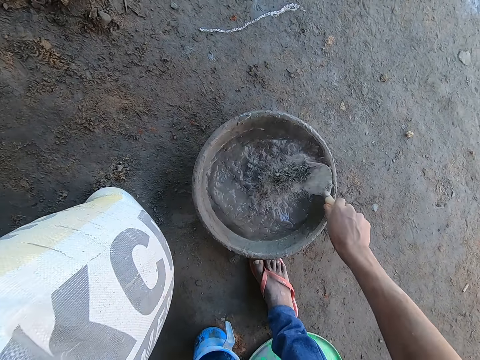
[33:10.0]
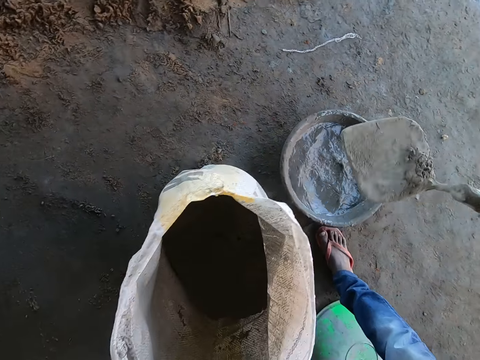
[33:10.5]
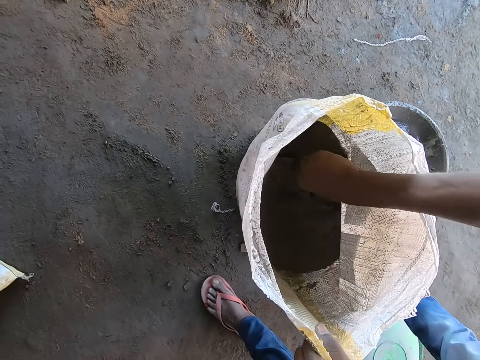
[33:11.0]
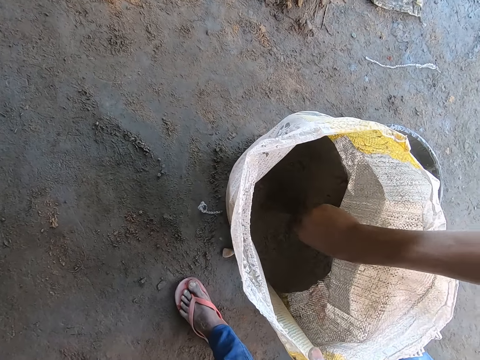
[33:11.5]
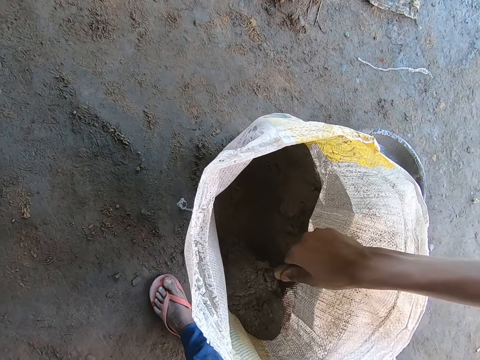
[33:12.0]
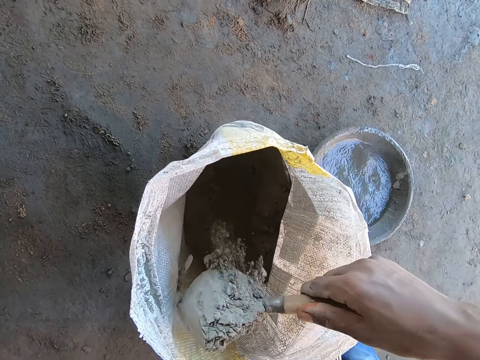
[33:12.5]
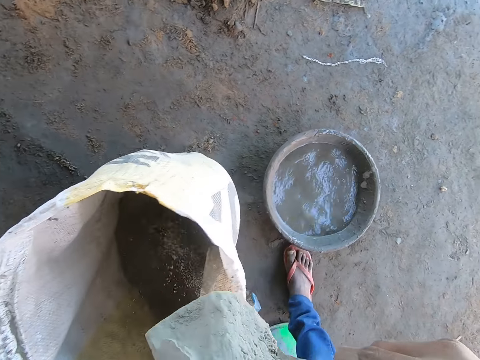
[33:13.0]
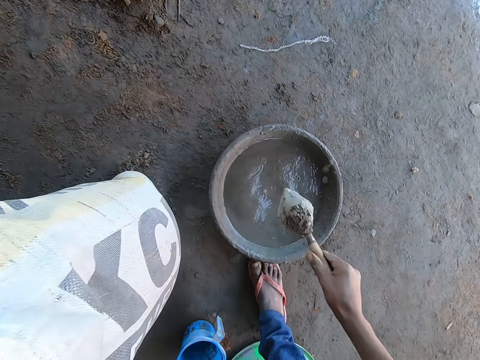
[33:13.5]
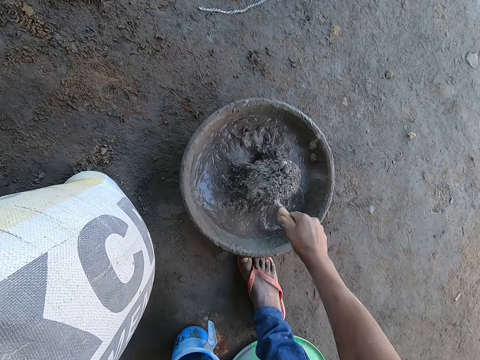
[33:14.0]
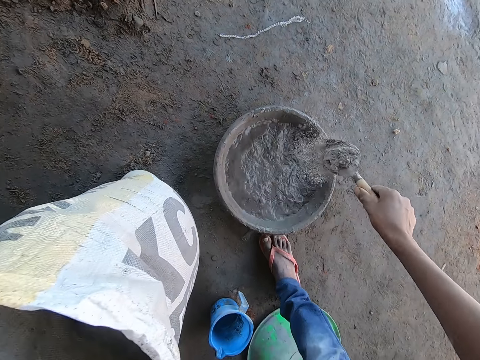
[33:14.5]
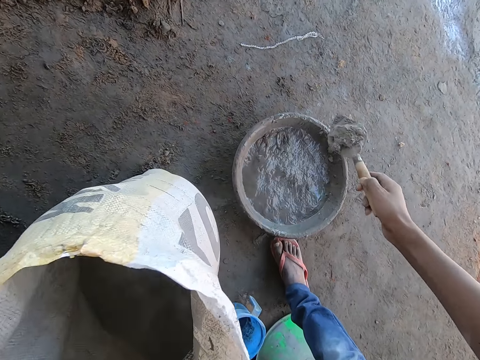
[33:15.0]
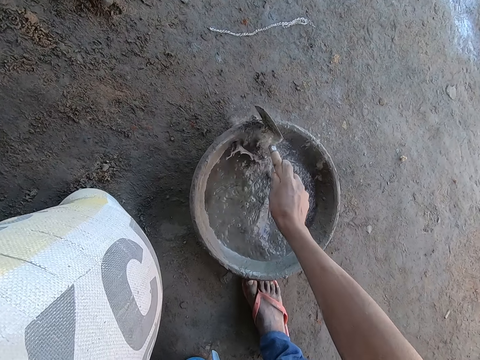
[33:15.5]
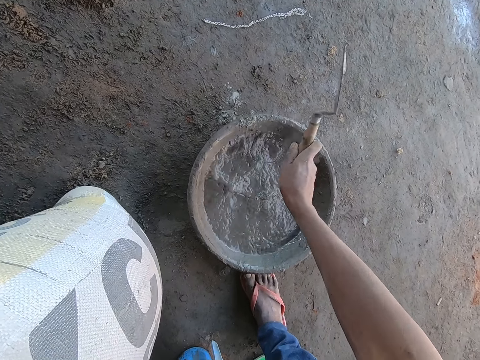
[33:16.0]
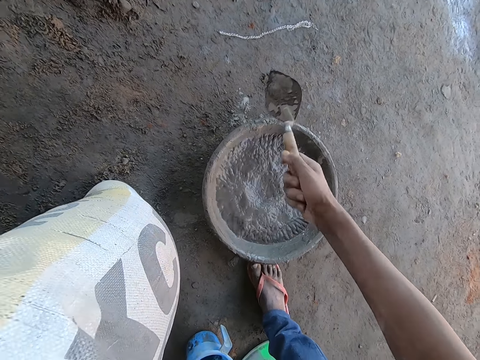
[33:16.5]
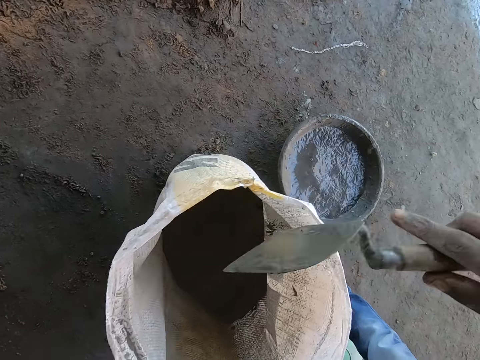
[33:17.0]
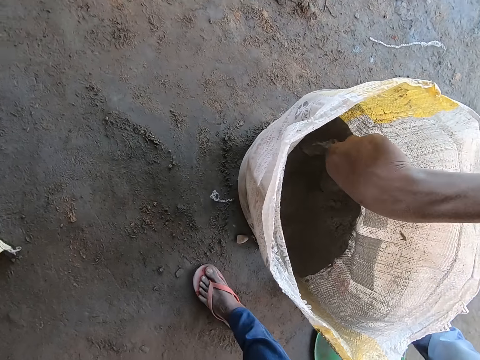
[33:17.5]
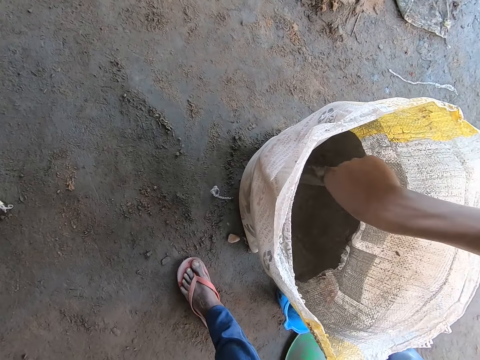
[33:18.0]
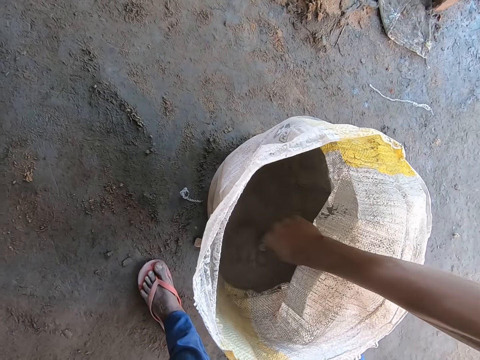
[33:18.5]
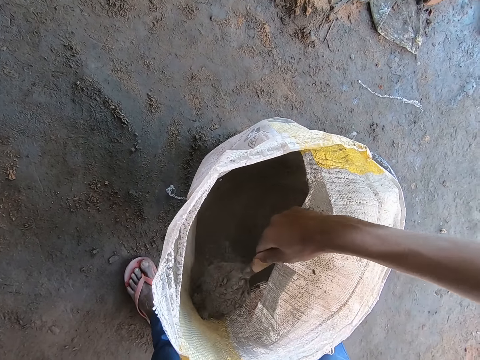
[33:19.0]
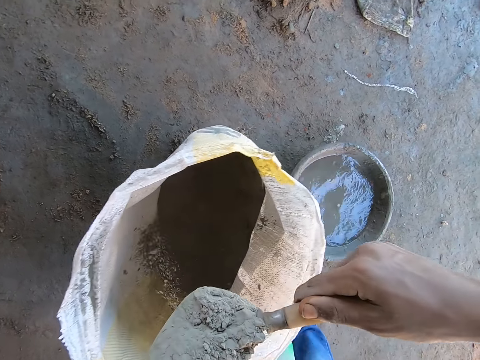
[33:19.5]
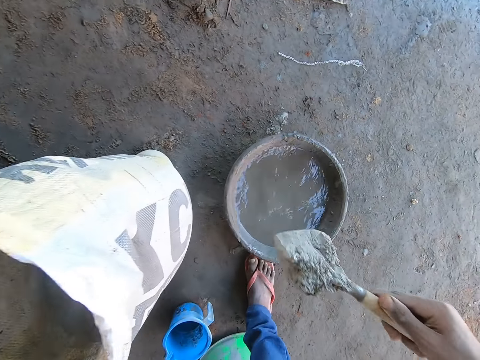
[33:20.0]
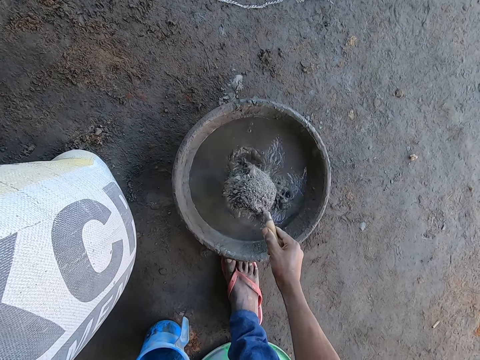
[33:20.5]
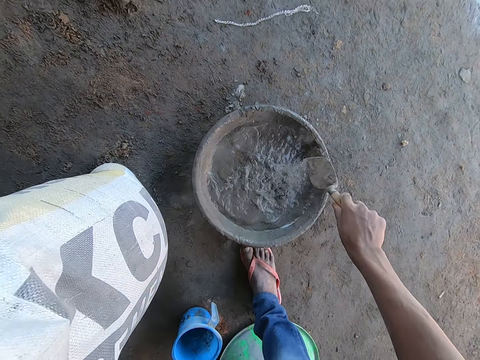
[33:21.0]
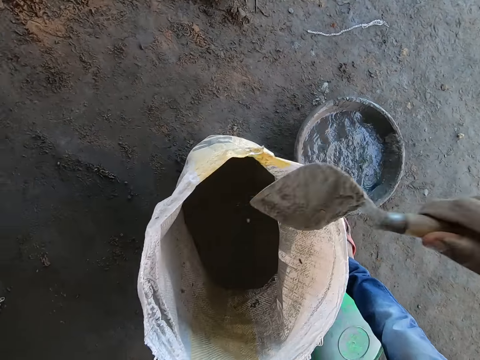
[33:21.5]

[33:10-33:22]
The camera wearer scoops cement from the cement bag on the ground with the pointing trowel in his right hand. He puts the cement into the cement mixing bowl with the pointing trowel in his right hand. He hits the pointing trowel on the rim of the cement mixing bowl with his right hand. He scoops cement from the cement bag on the ground with the pointing trowel in his right hand. He puts the cement into the cement mixing bowl with the pointing trowel in his right hand.

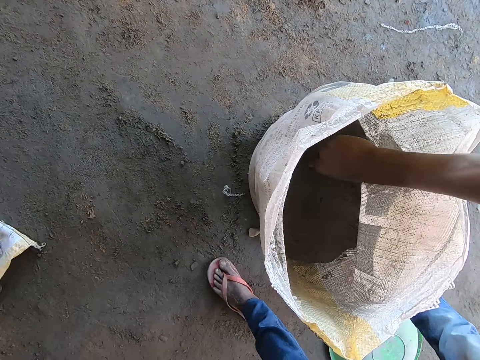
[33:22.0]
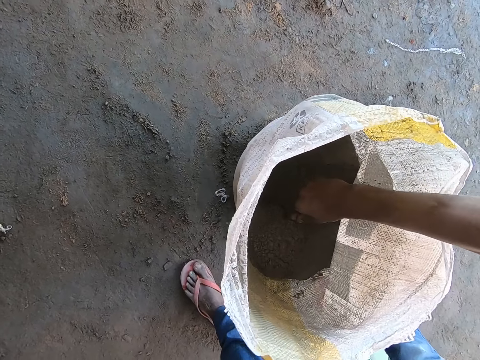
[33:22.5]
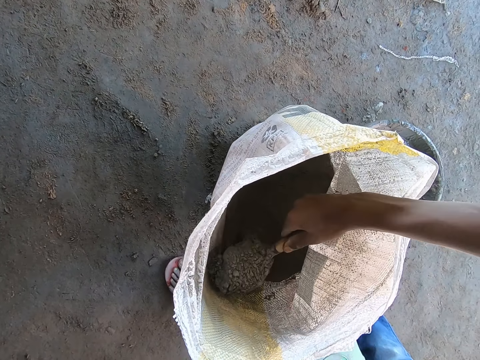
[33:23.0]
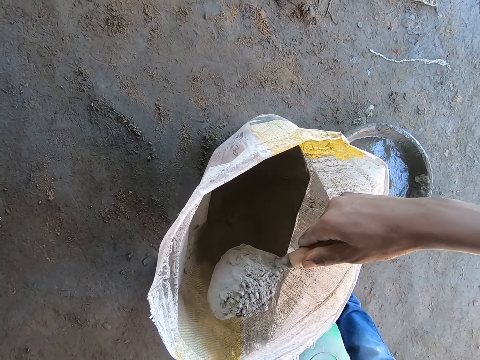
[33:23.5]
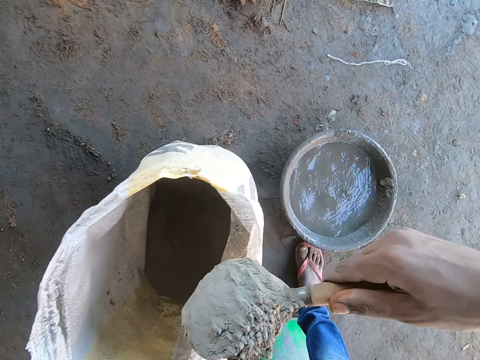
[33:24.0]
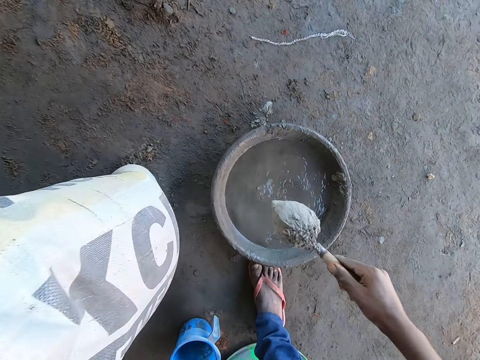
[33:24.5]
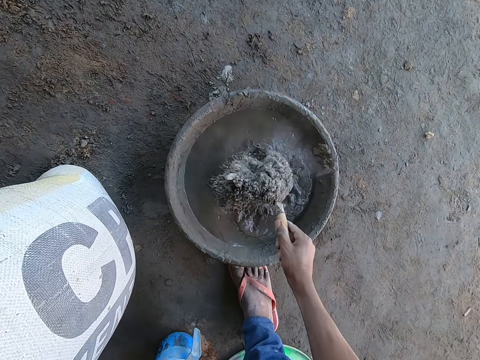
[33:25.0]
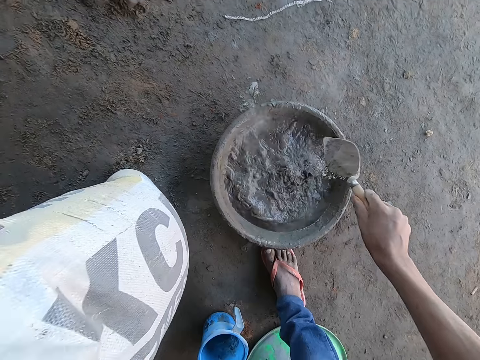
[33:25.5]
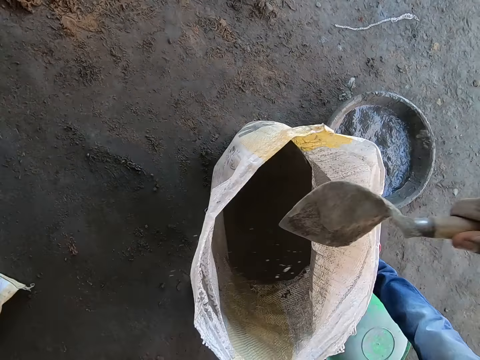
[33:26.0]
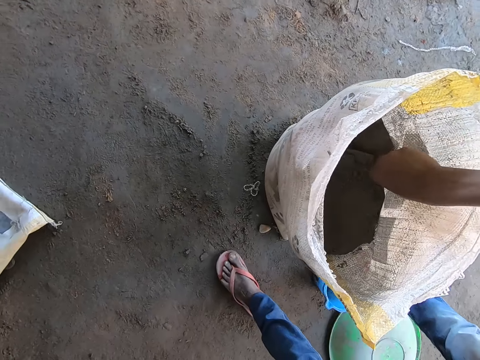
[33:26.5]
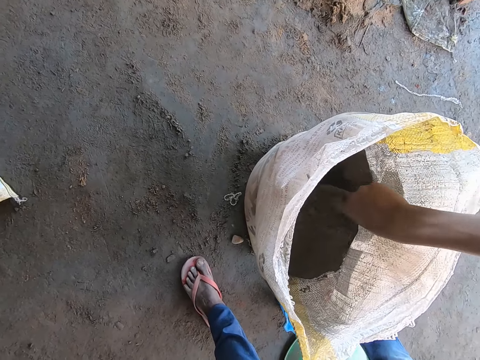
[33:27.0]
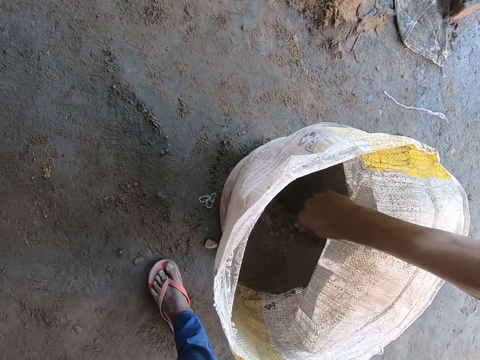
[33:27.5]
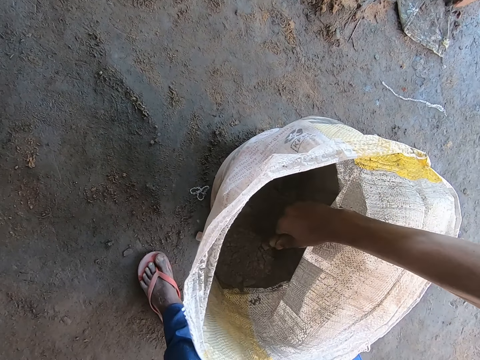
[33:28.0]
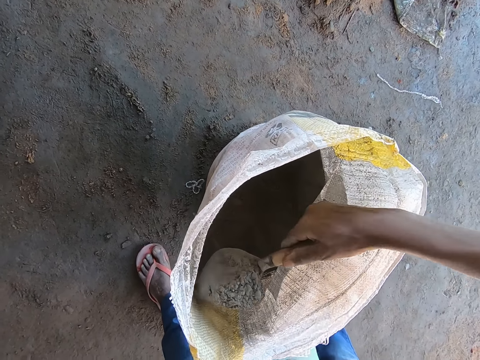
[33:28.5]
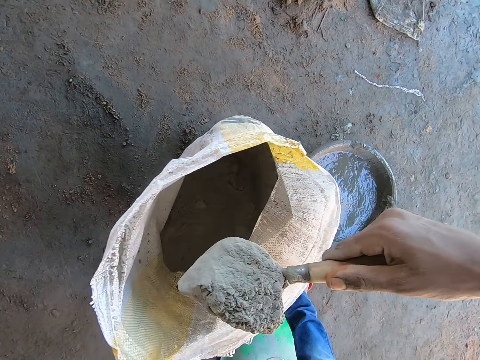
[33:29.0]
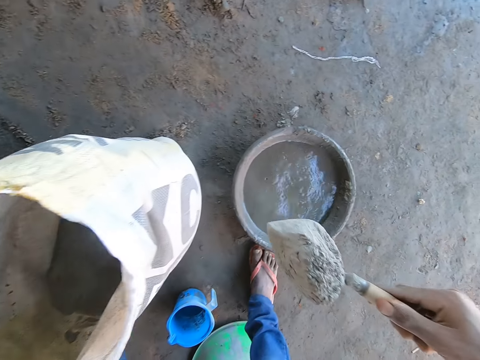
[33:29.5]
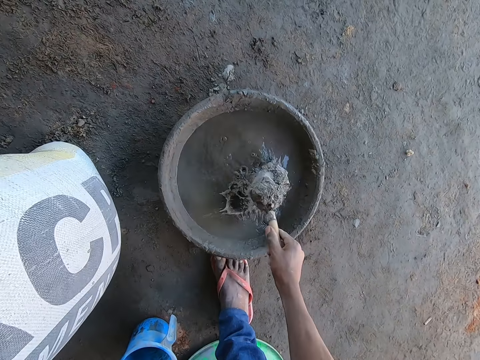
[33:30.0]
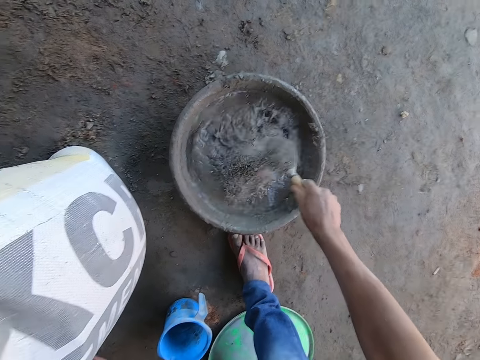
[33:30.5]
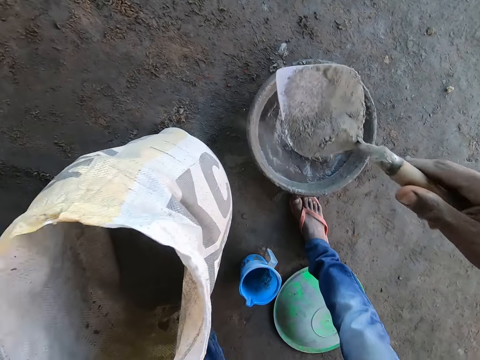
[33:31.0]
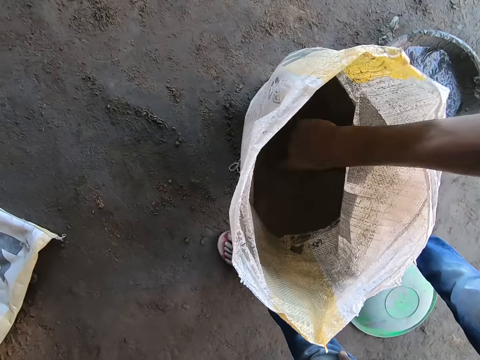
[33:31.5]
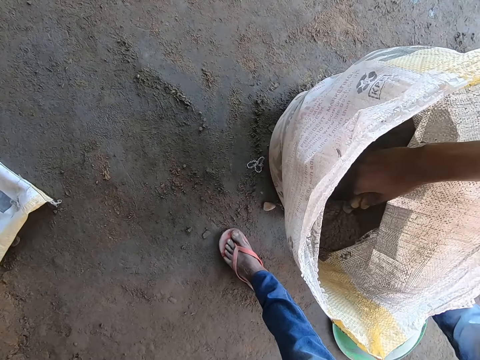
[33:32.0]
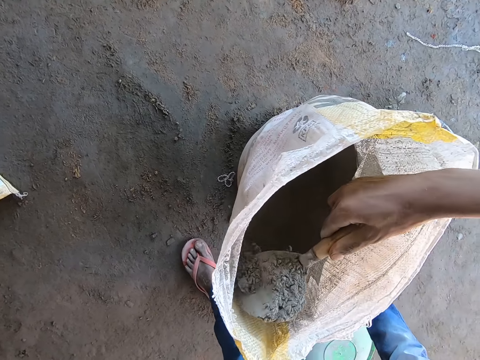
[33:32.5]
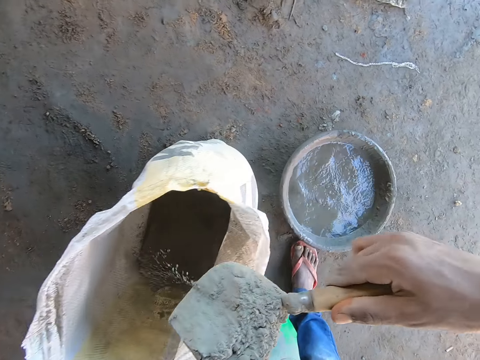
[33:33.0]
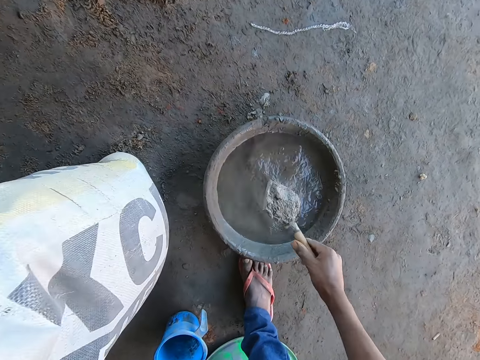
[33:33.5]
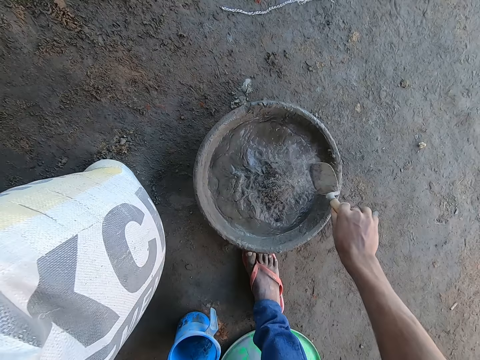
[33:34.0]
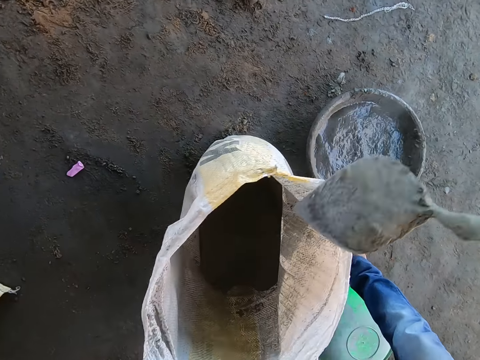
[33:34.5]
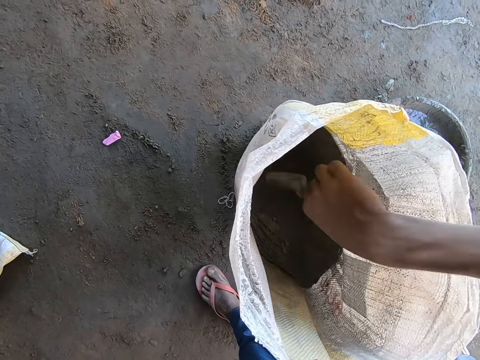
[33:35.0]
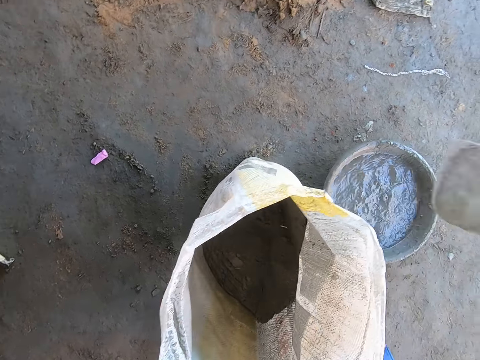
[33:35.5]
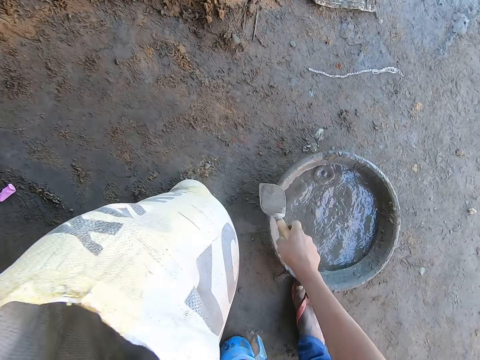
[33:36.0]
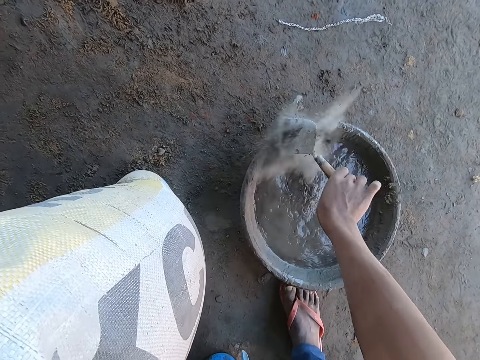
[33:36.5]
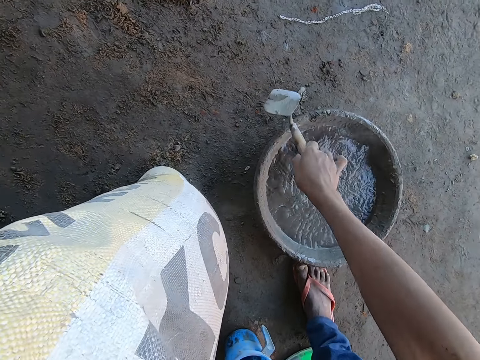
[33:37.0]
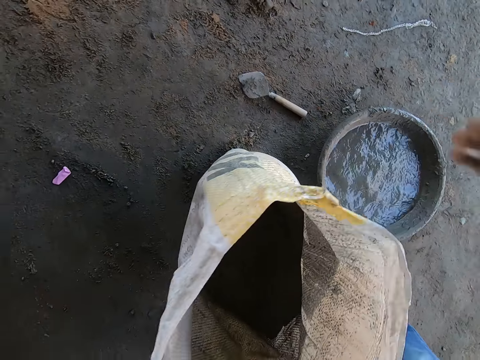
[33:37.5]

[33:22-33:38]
The camera wearer scoops cement from the cement bag on the ground with the pointing trowel in his right hand. He puts the cement into the cement mixing bowl with the pointing trowel in his right hand. He scoops cement from the cement bag on the ground with the pointing trowel in his right hand. He puts the cement into the cement mixing bowl with the pointing trowel in his right hand. He scoops cement from the cement bag on the ground with the pointing trowel in his right hand. He puts the cement into the cement mixing bowl with the pointing trowel in his right hand. He scoops cement with the trowel. He hits the pointing trowel on the rim of the cement mixing bowl with his right hand. He hits the pointing trowel on the rim of the cement mixing bowl with his right hand again. He drops the trowel on the floor. He throws the pointing trowel on the ground with his right hand.
